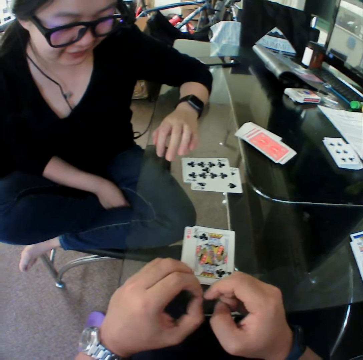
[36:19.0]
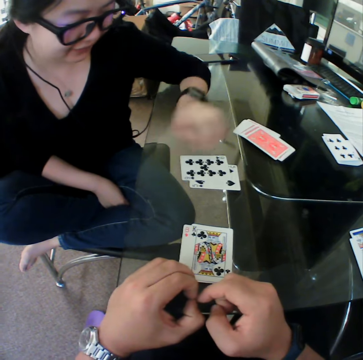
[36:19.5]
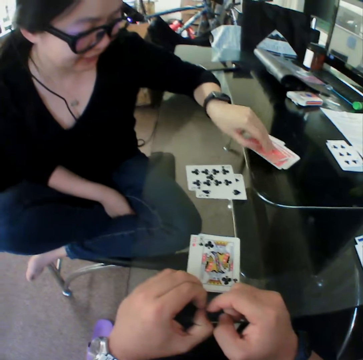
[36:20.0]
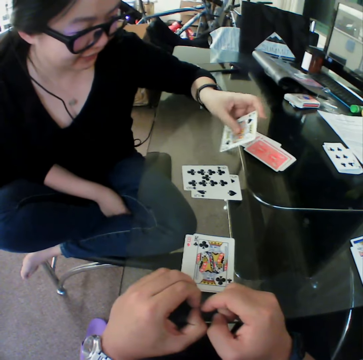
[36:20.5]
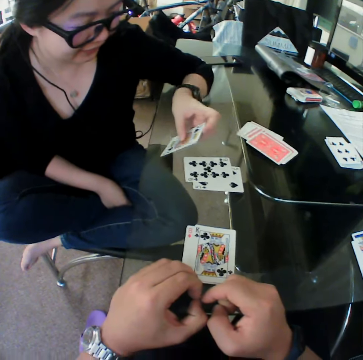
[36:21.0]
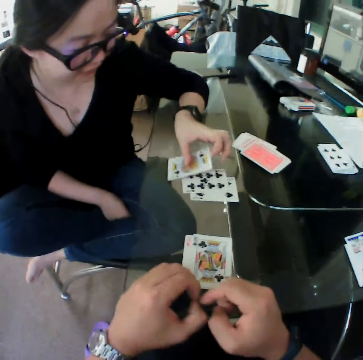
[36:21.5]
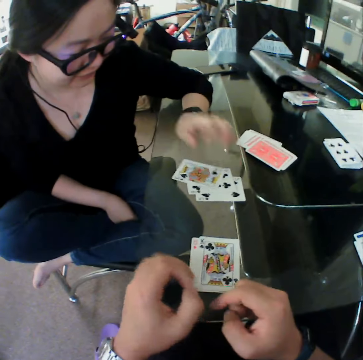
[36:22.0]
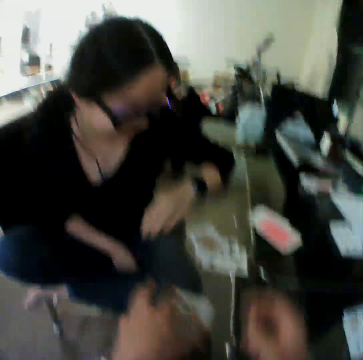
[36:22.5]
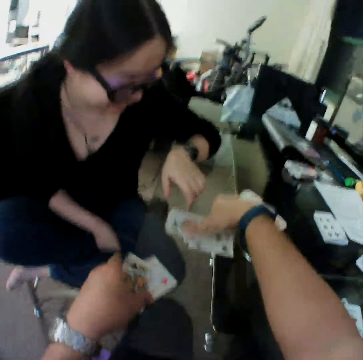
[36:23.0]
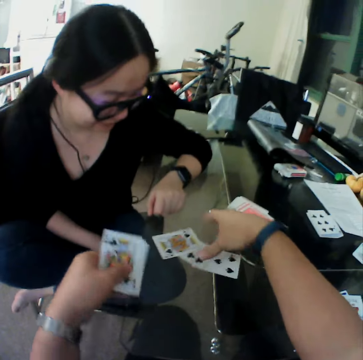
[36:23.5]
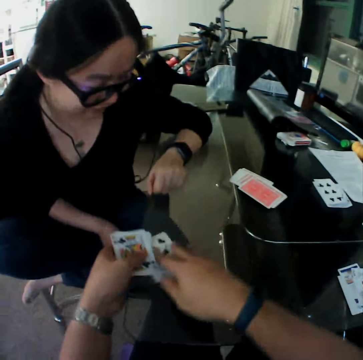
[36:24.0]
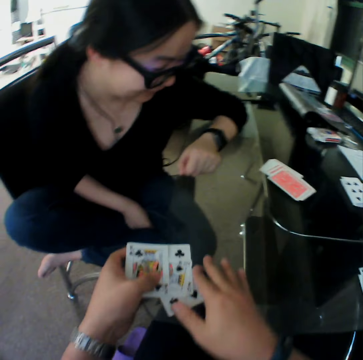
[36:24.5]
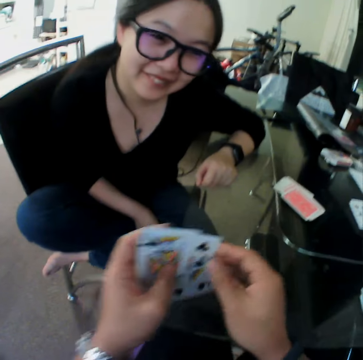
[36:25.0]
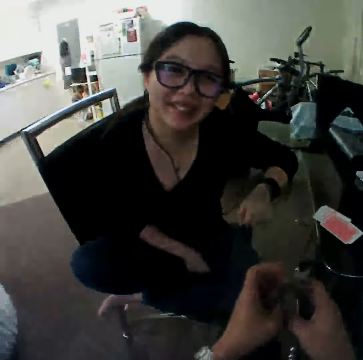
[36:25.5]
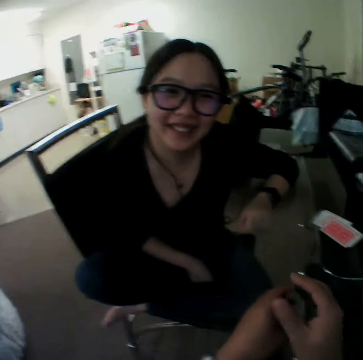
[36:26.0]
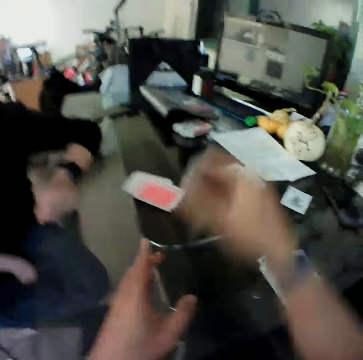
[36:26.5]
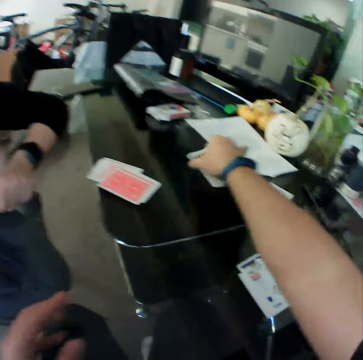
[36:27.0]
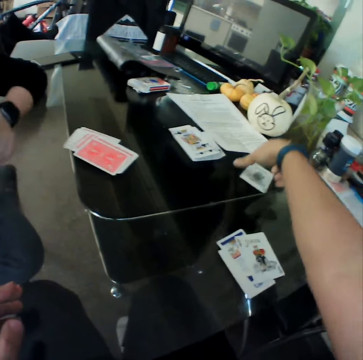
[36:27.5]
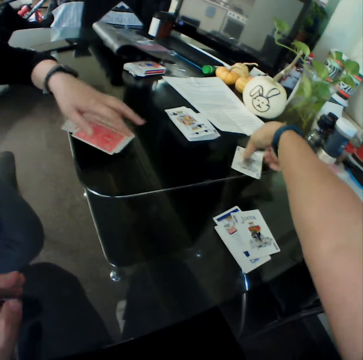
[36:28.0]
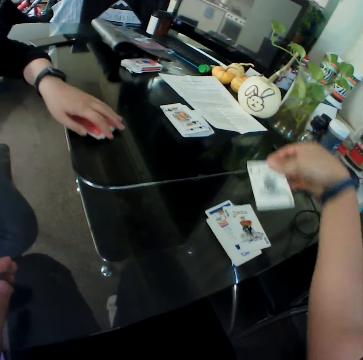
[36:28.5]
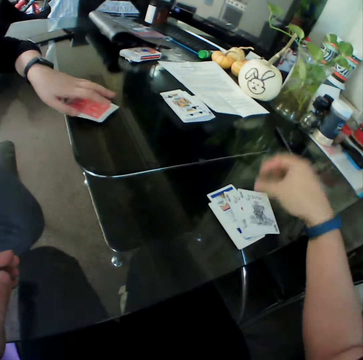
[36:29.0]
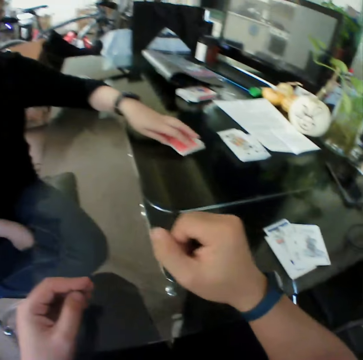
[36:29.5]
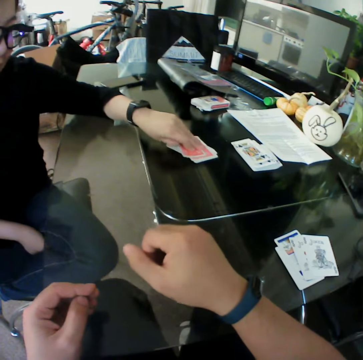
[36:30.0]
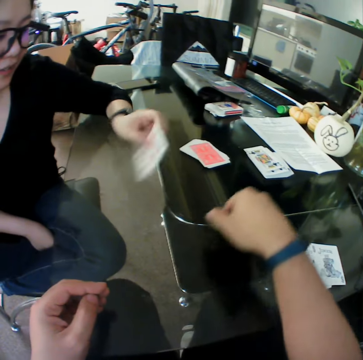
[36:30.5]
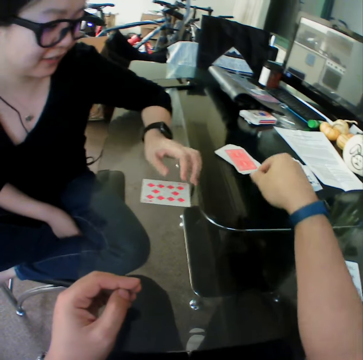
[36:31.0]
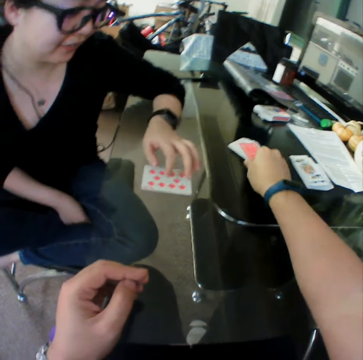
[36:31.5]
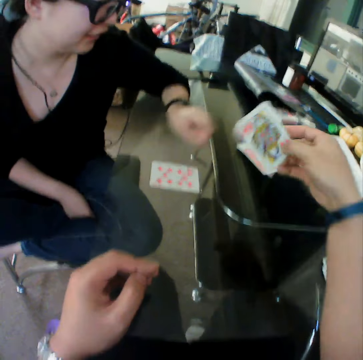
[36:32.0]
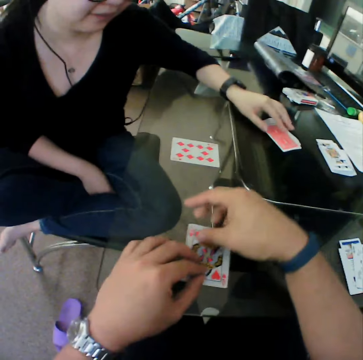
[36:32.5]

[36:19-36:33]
The woman picks a card from the table. She drops the card on the table. The camera wearer picks the cards from the table with his left hand. He picks the cards from the table with his right hand. He holds the cards with both hands. He drops the cards on the table. He picks a card from the table. He drops the card on the table. The woman picks a card from the table. She drops the card on the table. The camera wearer picks a card from the table. He drops the card on the table.

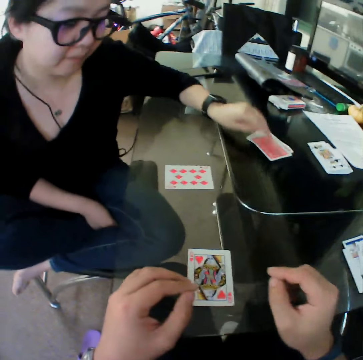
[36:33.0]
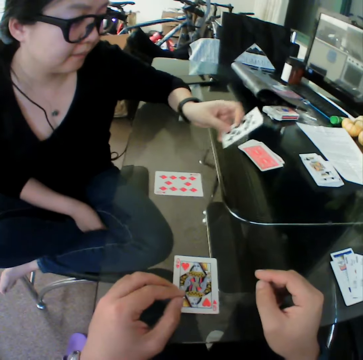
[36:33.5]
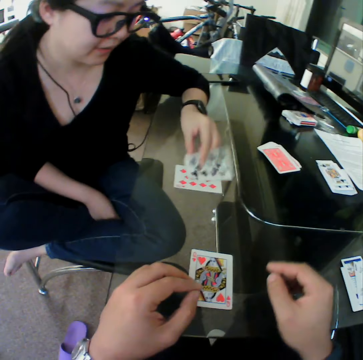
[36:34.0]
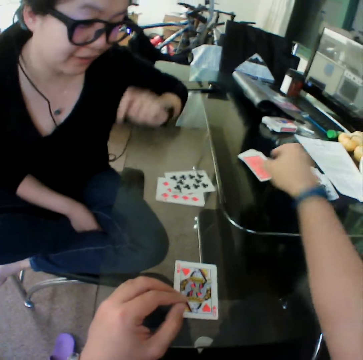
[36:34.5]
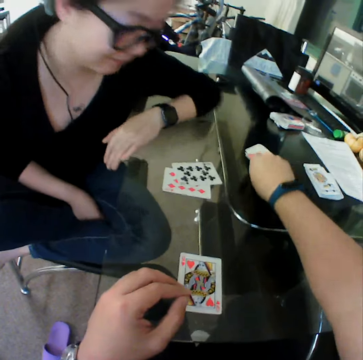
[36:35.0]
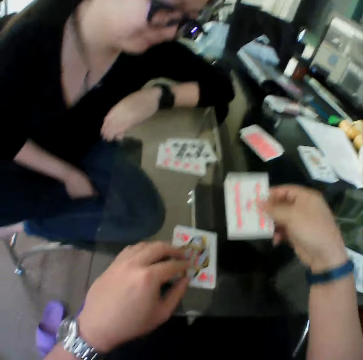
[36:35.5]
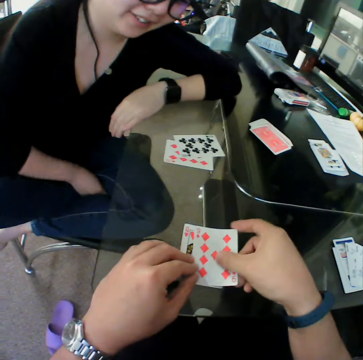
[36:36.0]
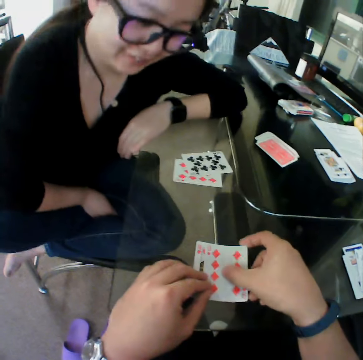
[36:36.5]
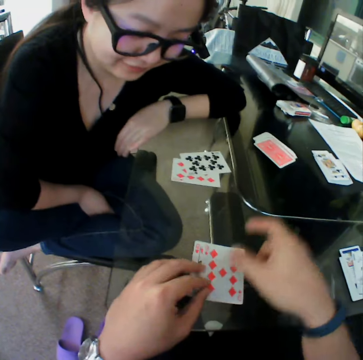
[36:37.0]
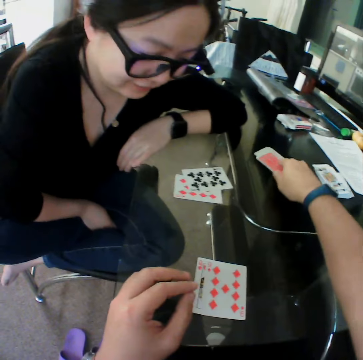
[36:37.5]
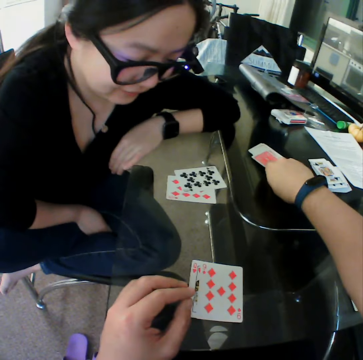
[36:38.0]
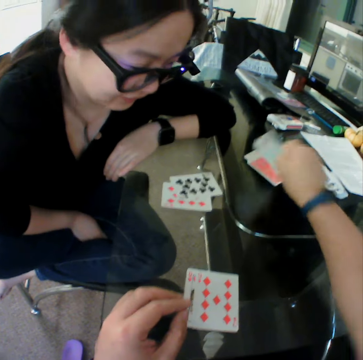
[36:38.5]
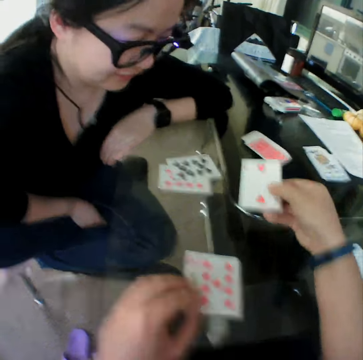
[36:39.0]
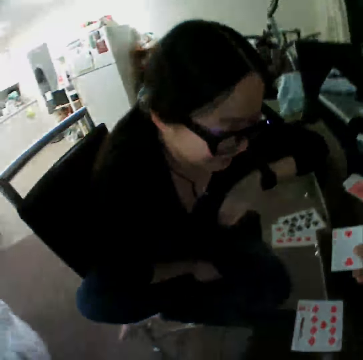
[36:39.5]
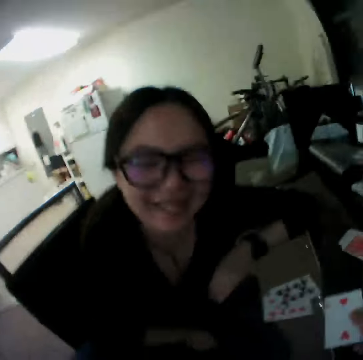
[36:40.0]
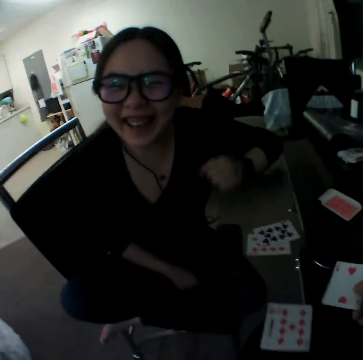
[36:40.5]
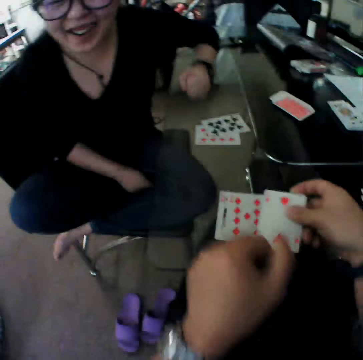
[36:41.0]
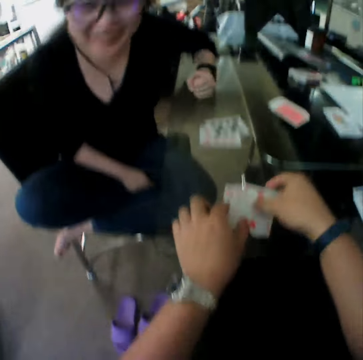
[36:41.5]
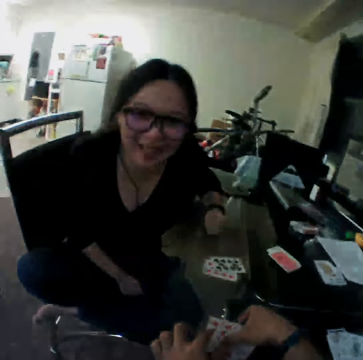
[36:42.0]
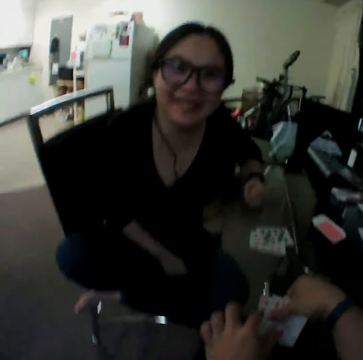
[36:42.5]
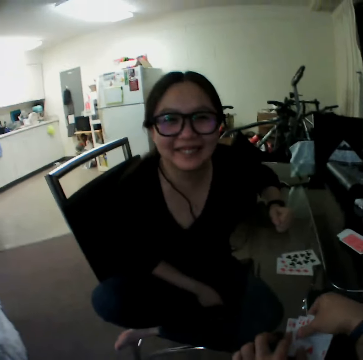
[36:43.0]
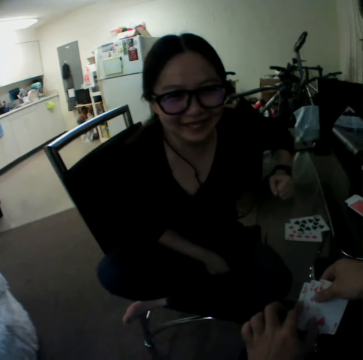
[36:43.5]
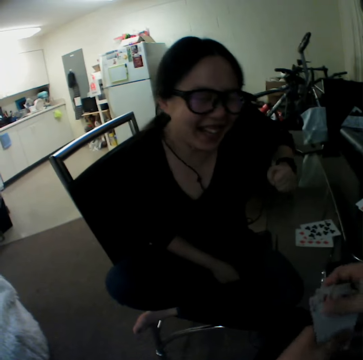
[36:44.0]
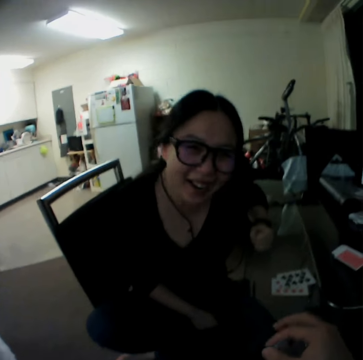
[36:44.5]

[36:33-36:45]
The woman picks a card from the table. She drops the card on the table. The camera wearer picks a card from the table. He drops the card on the table. He picks a card from the table. He drops the card on the table. He picks the cards from the table with his left hand.

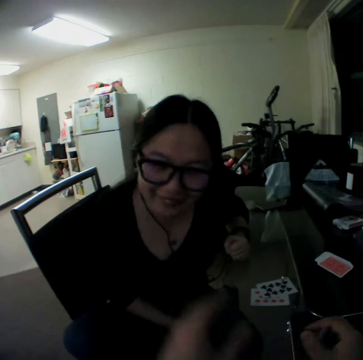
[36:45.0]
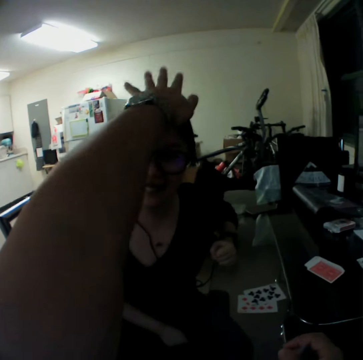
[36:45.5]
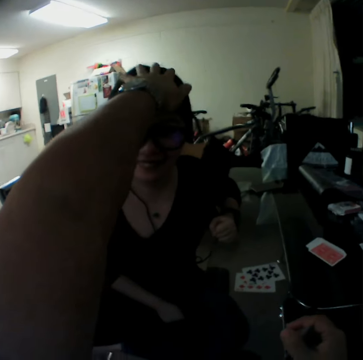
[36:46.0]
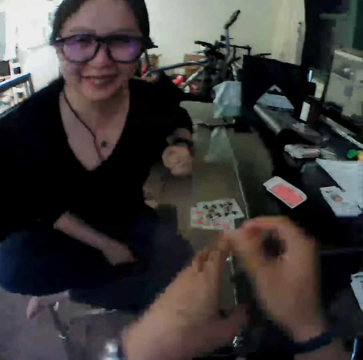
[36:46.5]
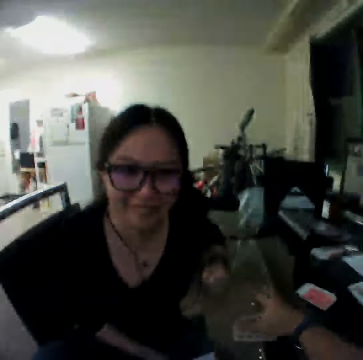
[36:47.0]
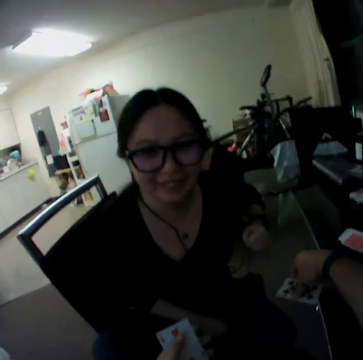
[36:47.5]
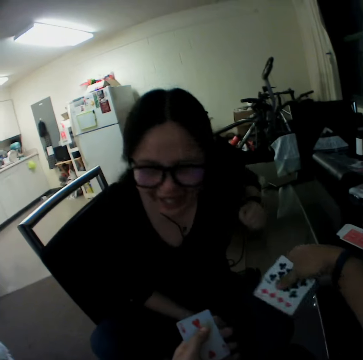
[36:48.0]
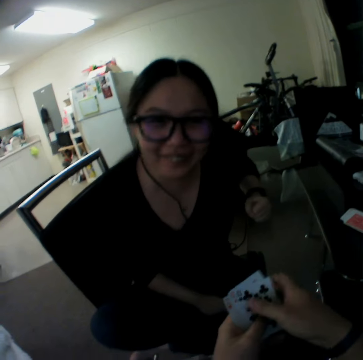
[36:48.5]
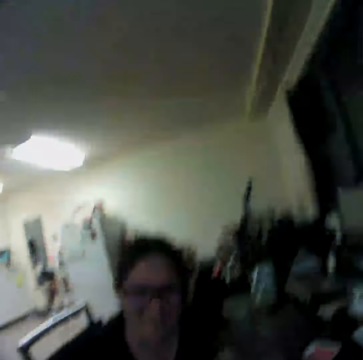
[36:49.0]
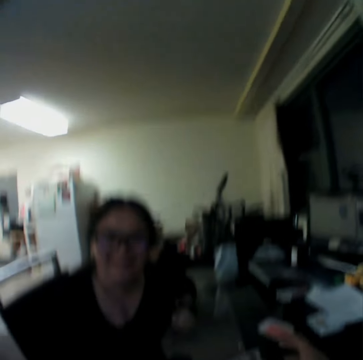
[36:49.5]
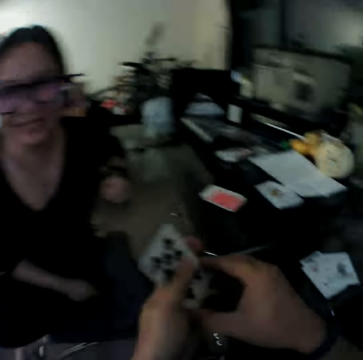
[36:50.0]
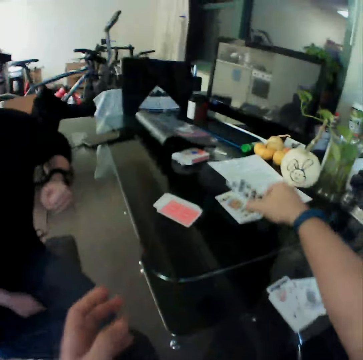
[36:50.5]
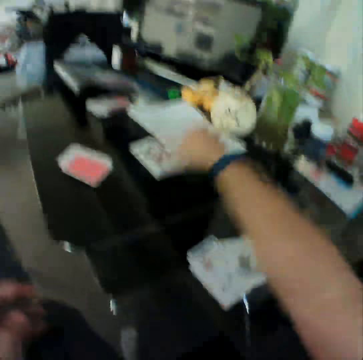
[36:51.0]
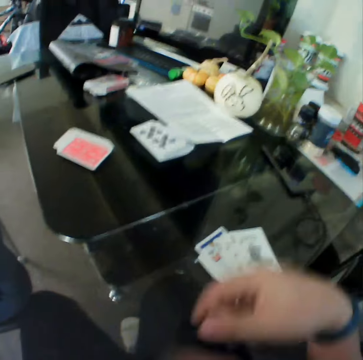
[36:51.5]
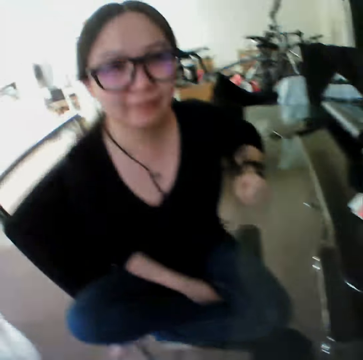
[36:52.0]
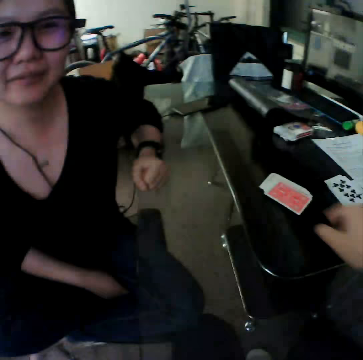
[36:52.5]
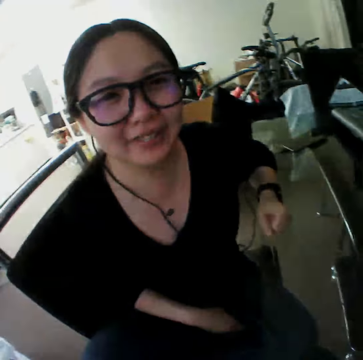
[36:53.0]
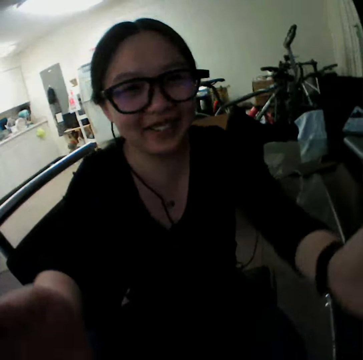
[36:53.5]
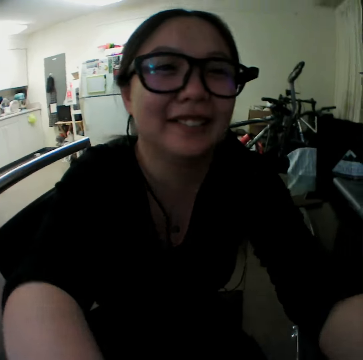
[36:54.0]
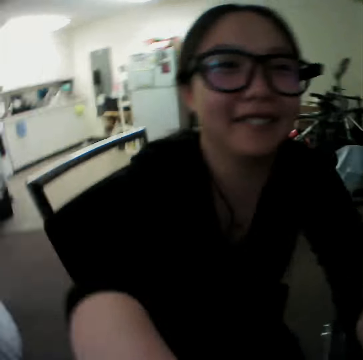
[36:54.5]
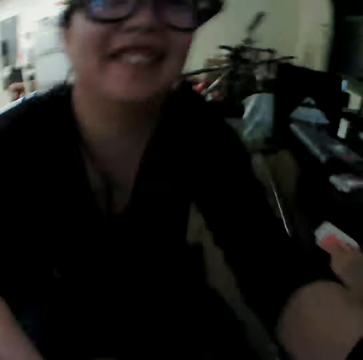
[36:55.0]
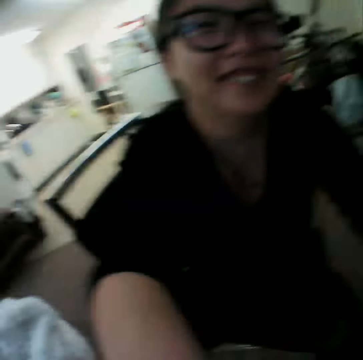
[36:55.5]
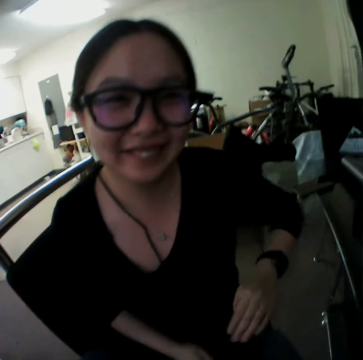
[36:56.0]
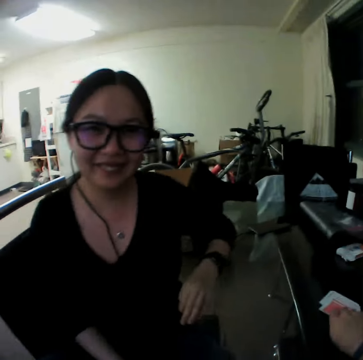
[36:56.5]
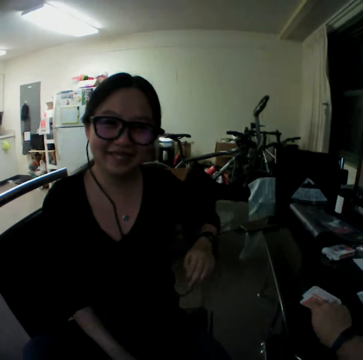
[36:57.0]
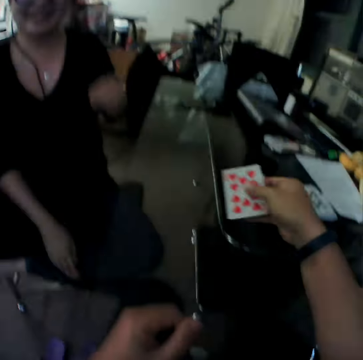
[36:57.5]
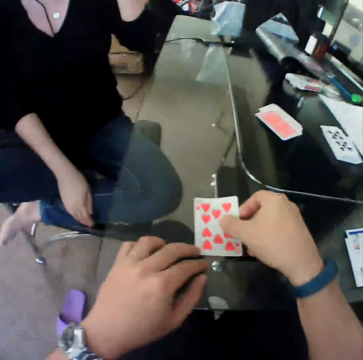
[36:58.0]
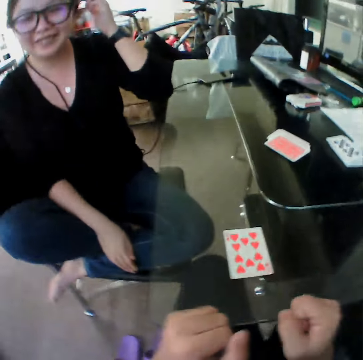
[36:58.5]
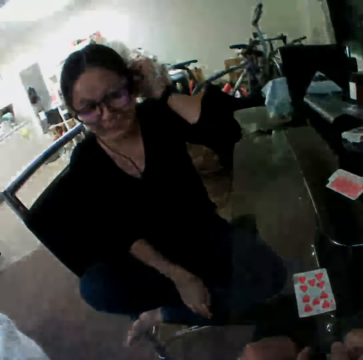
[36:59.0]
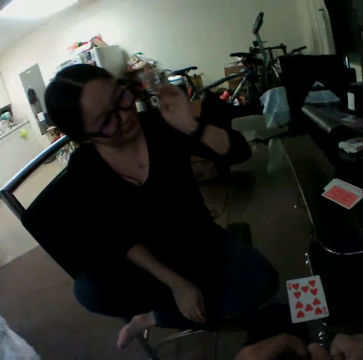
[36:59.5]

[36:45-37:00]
The camera wearer pats the woman on the head. He holds the cards with both hands. He picks the cards from the table with his right hand. He holds the cards with both hands. He drops the cards on the table. The woman holds the camera wearer by the face. The camera wearer picks a card from the table. He drops the card on the table.
